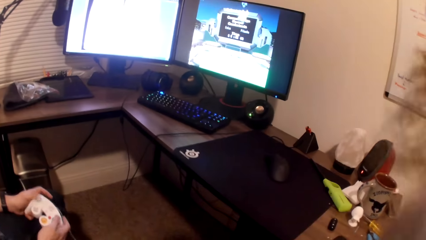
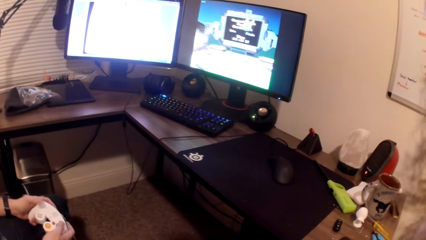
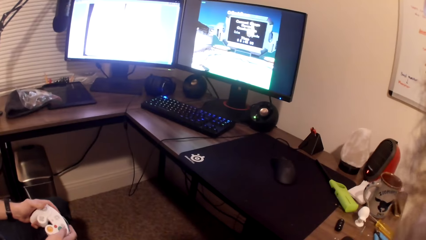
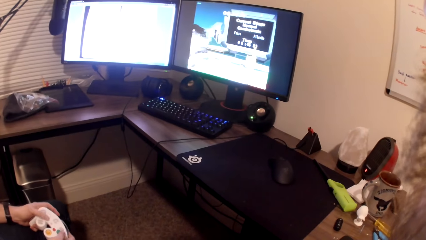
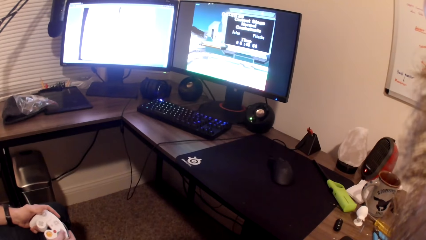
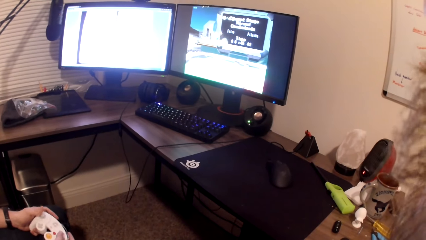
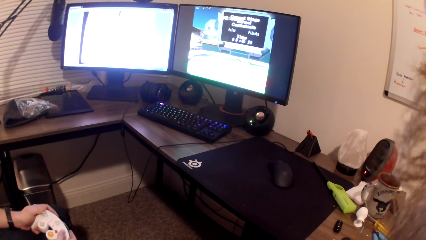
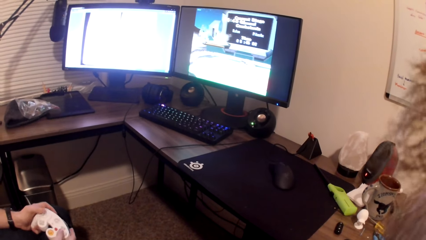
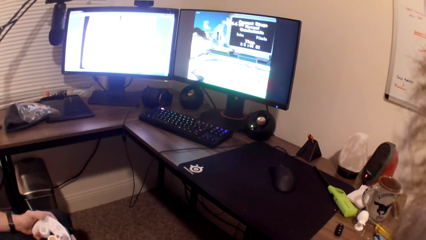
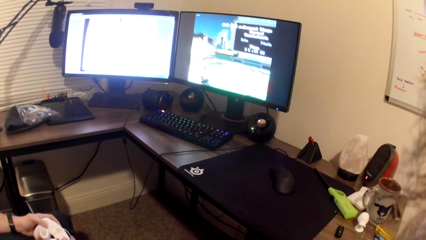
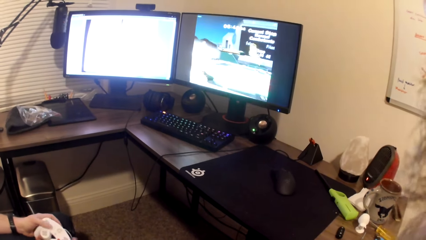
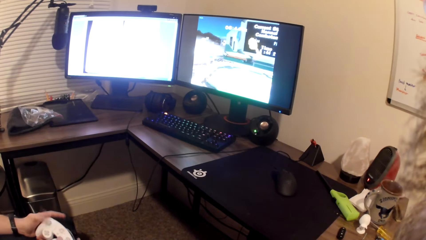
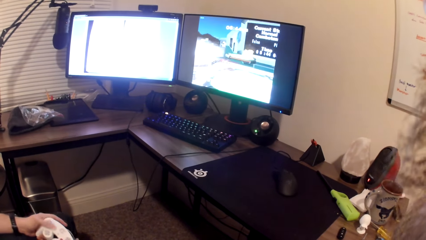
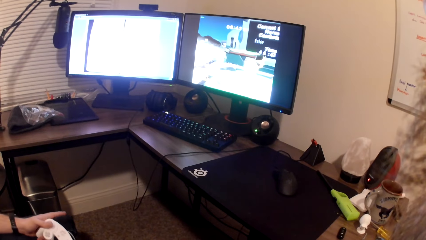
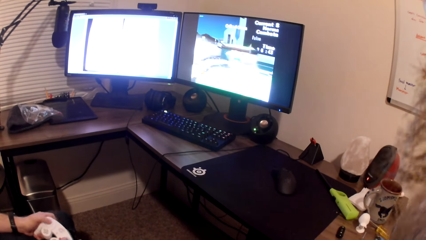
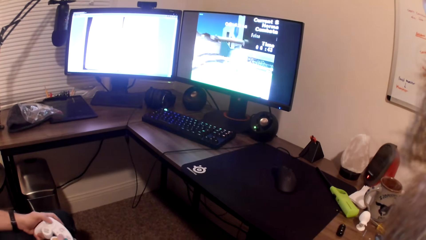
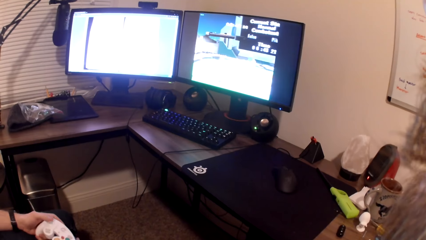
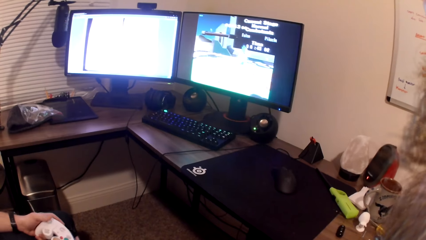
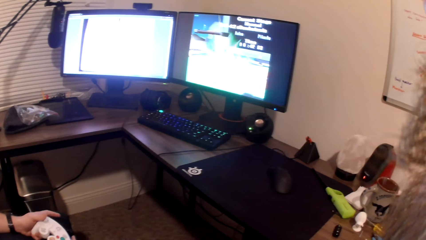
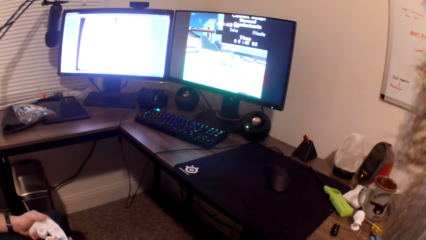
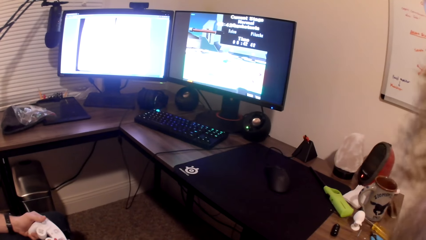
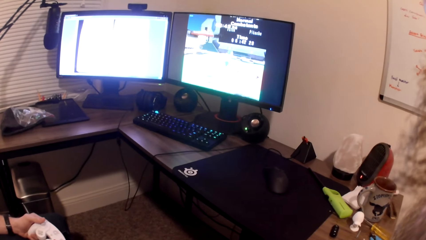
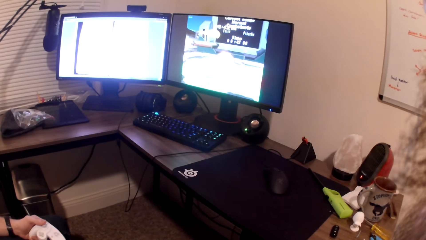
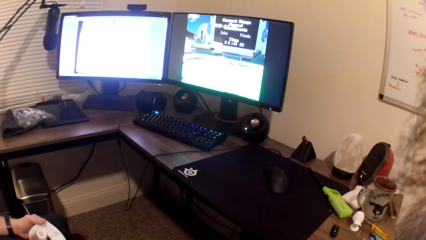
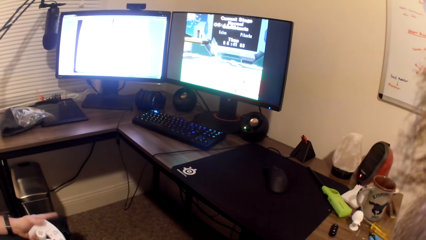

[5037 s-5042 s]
The camera wearer plays the video game with the man.

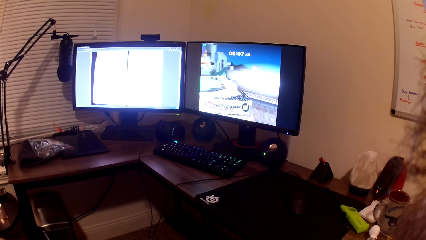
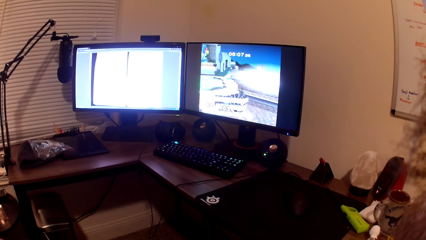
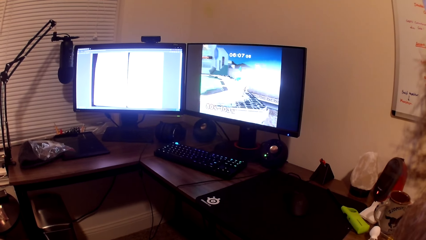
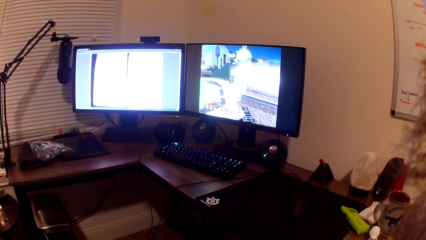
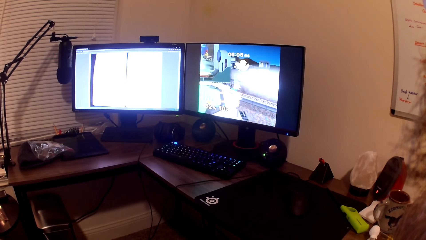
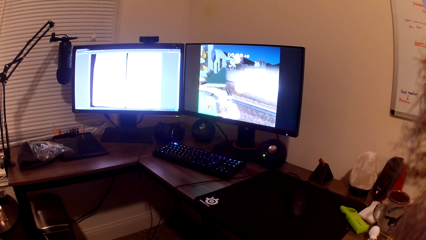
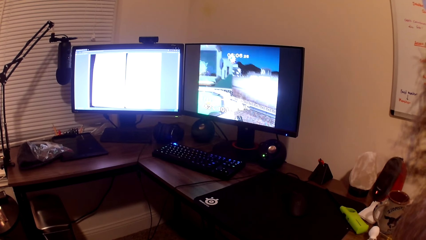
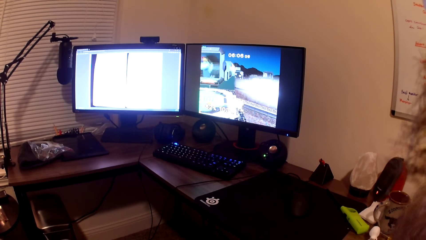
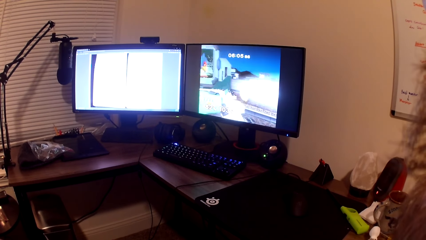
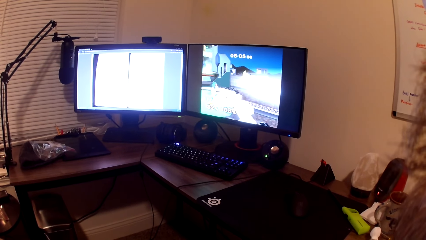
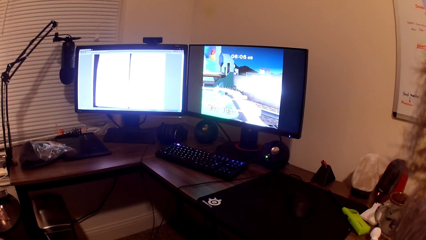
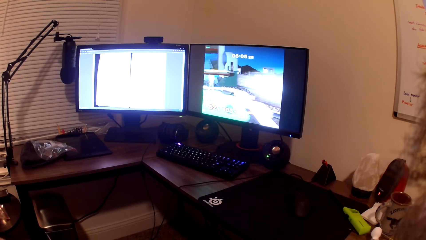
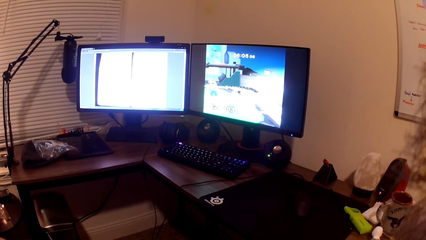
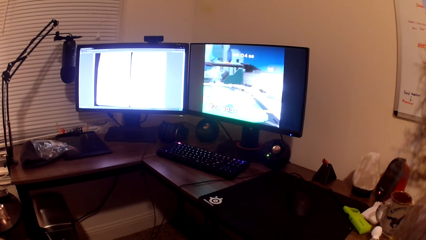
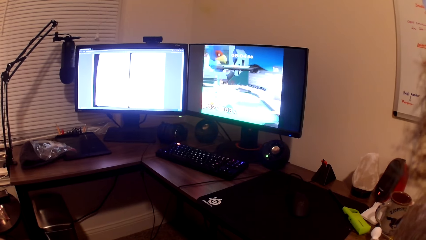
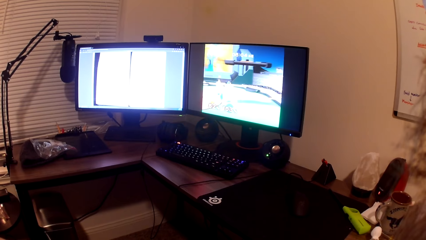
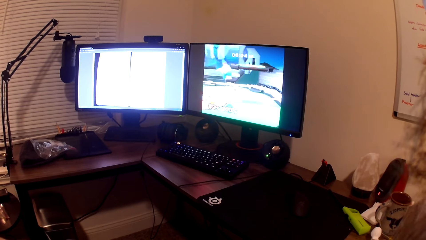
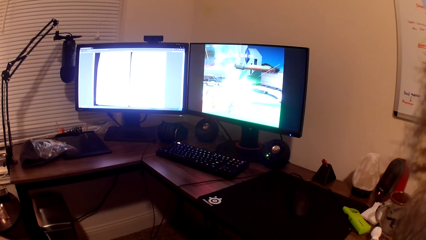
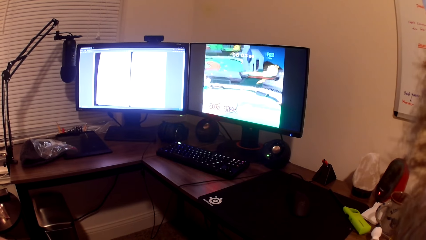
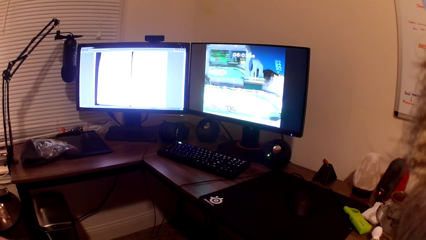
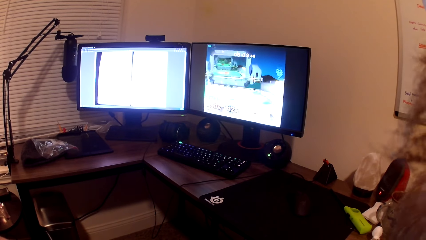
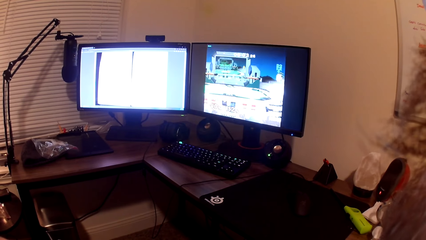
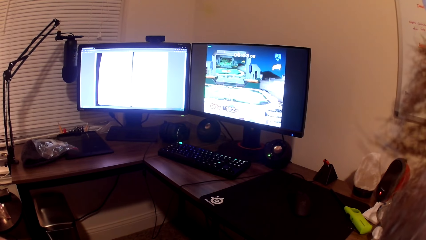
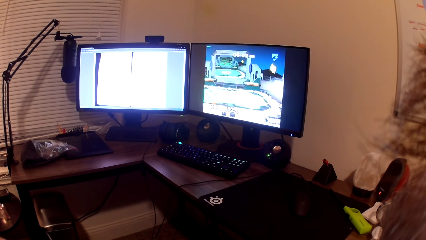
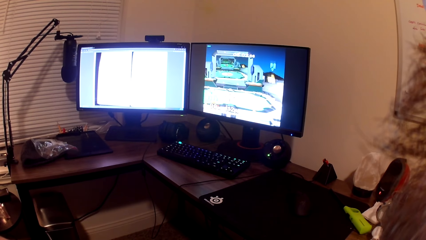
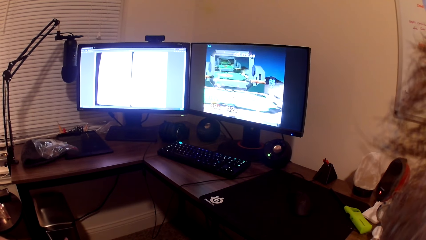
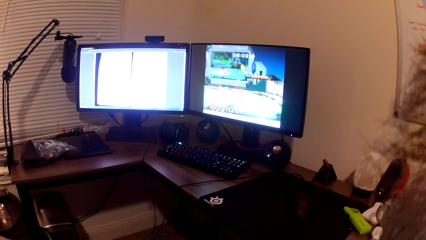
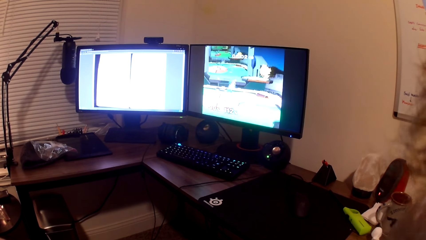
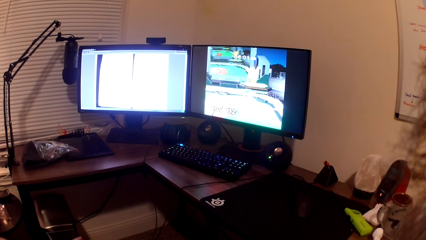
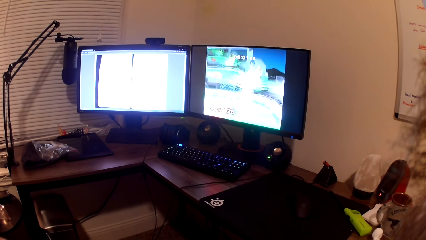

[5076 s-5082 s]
The camera wearer converses with a man. They play the computer game with the man.

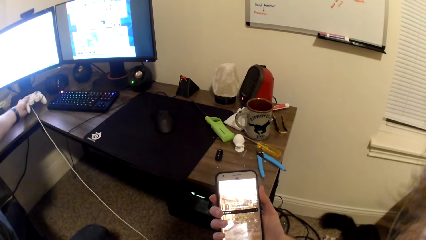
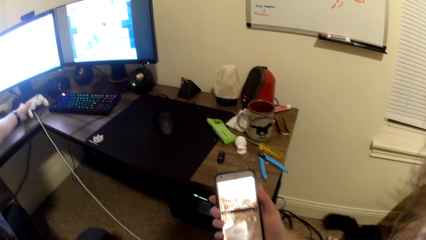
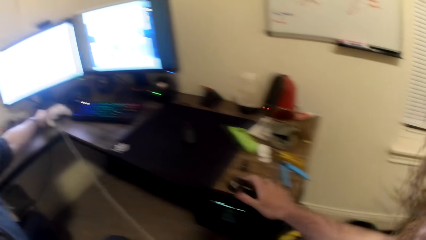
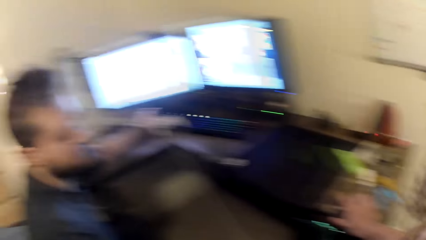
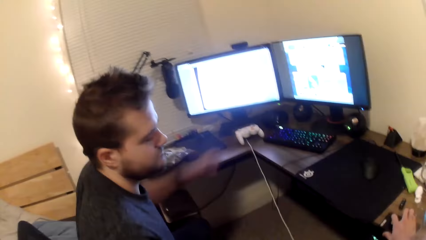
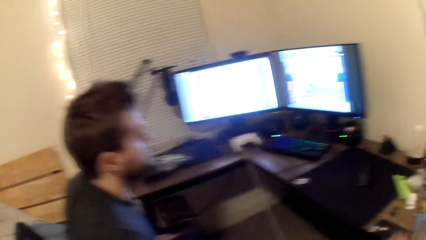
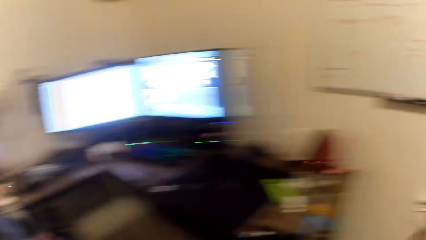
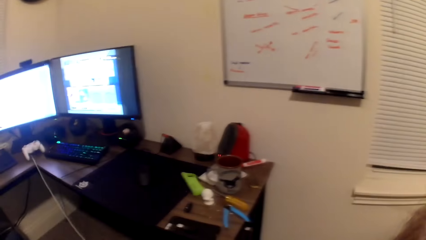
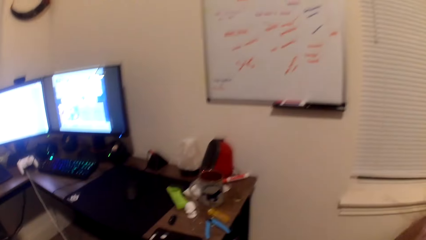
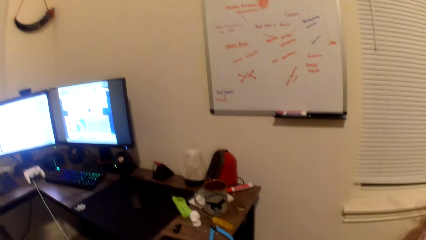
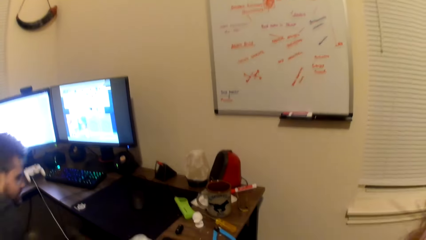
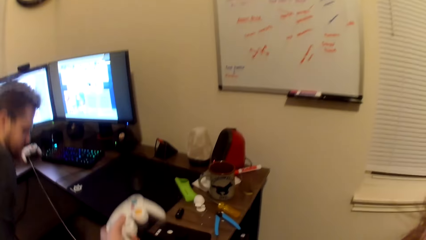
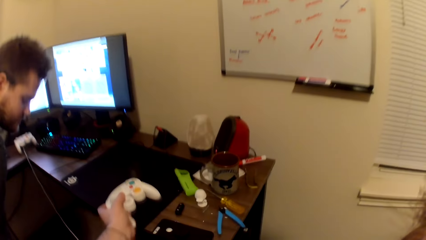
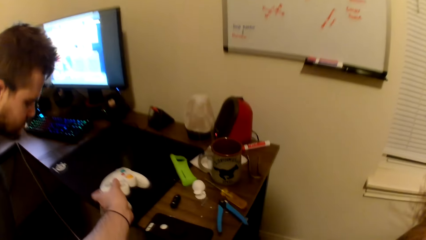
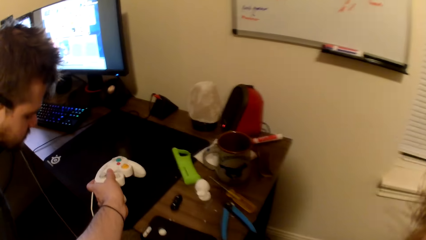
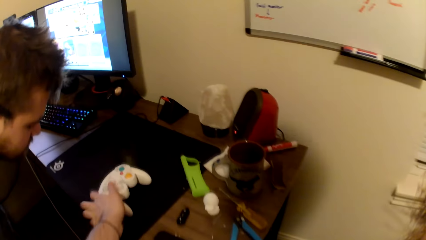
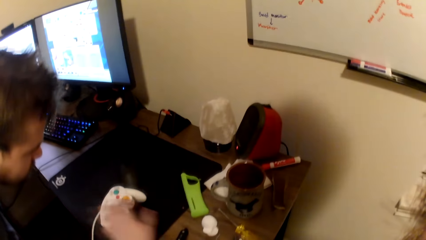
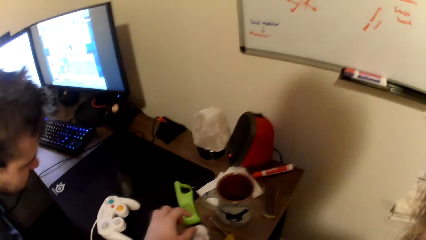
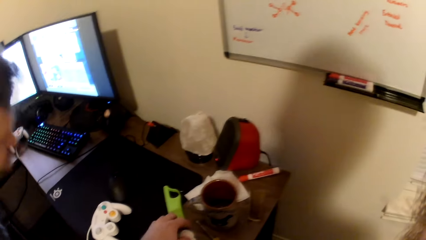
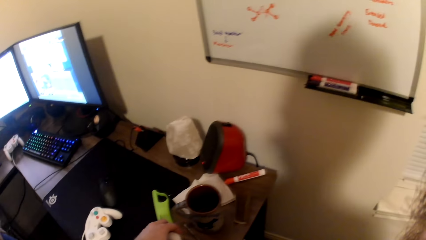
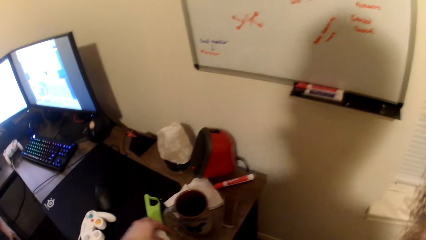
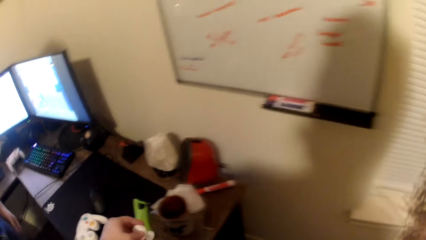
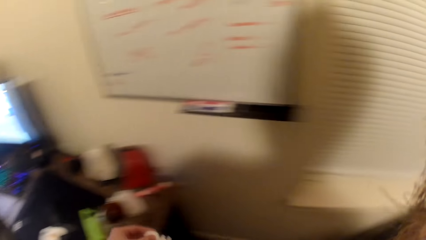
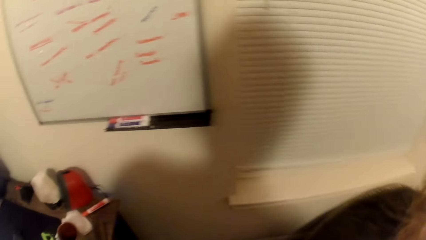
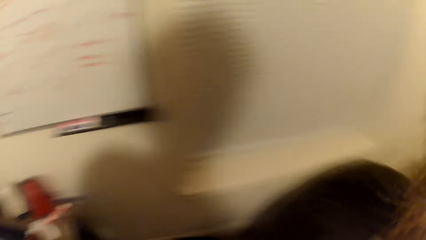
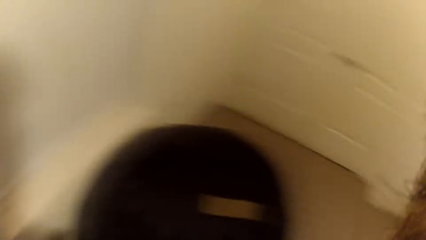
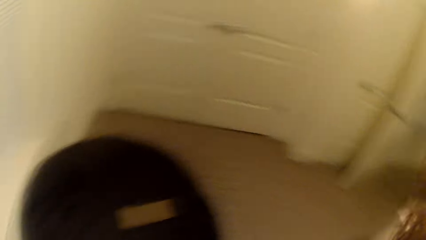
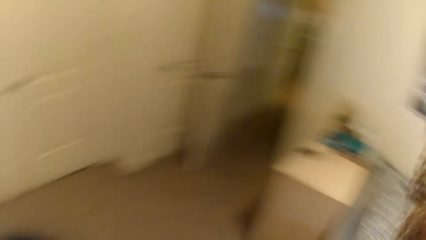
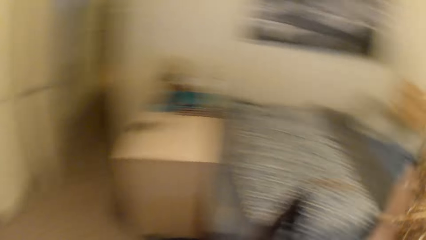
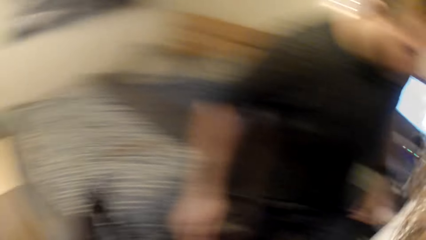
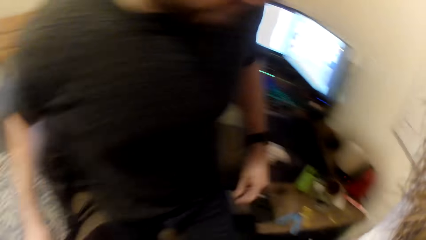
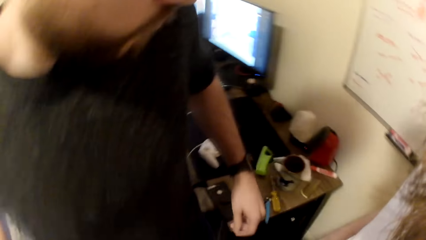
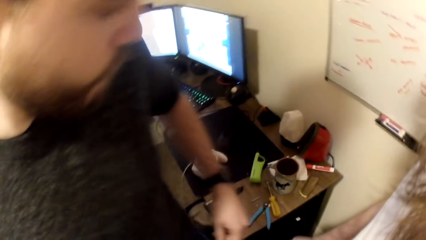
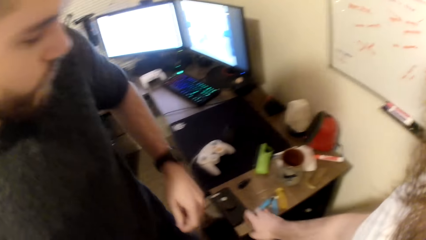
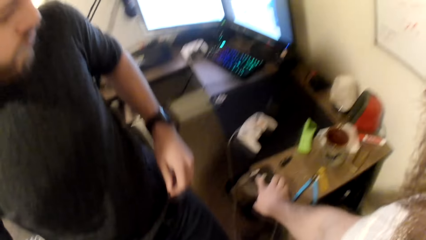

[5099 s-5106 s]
A man drops a controller on the table. The camera wearer drops their phone on the table. They drop another controller on the table. They pick up a toy from the table. They walk around the house.
